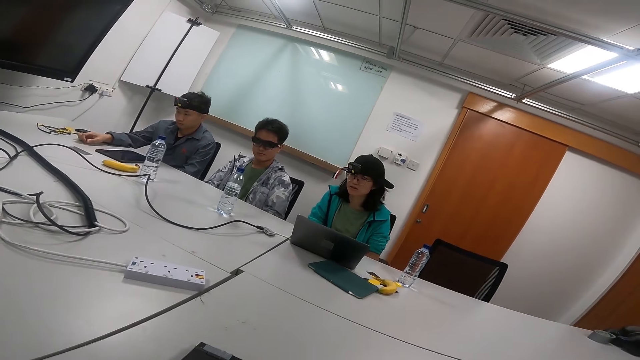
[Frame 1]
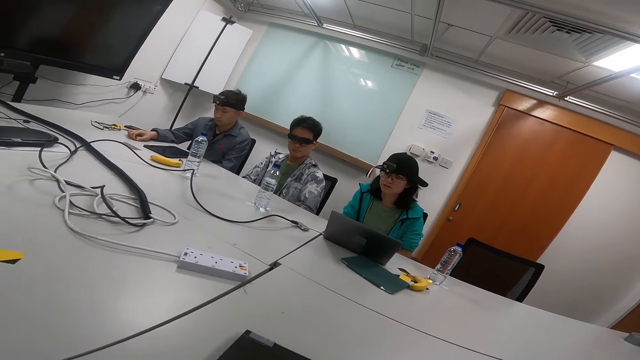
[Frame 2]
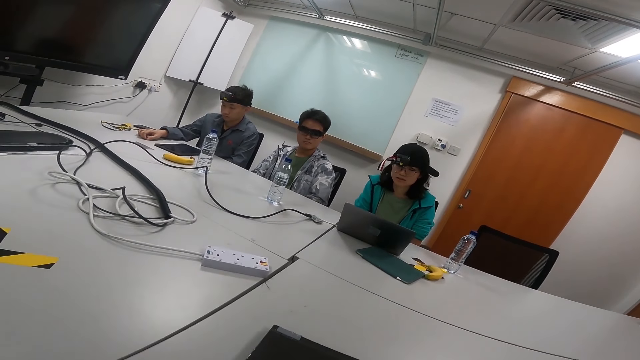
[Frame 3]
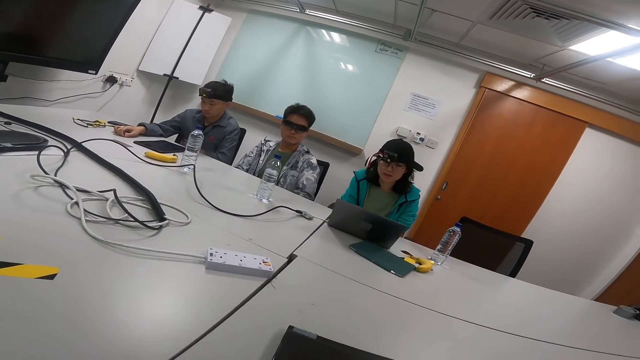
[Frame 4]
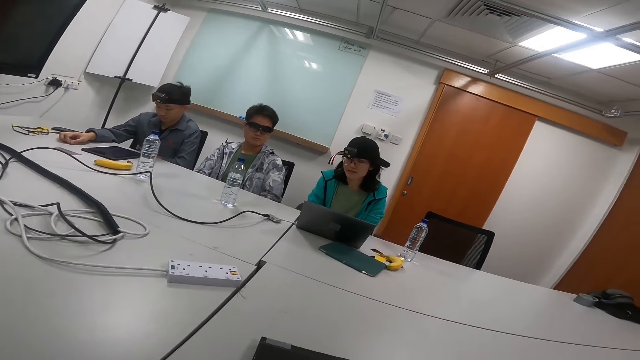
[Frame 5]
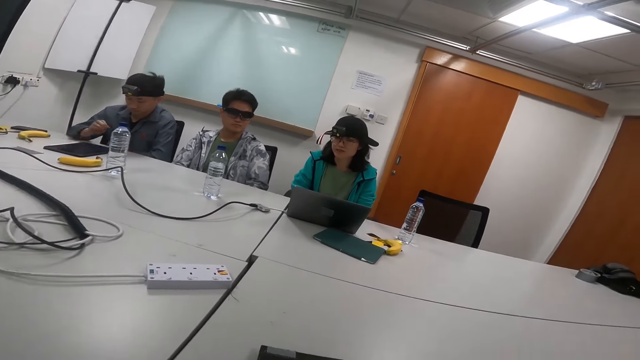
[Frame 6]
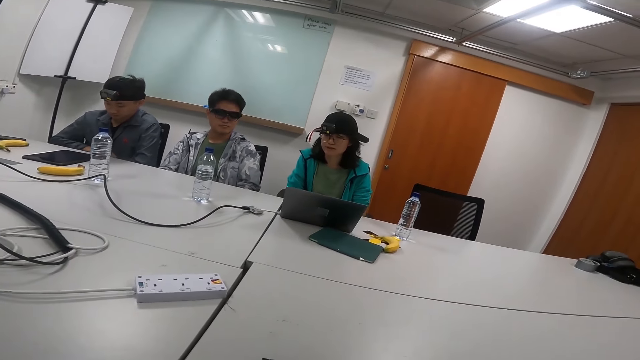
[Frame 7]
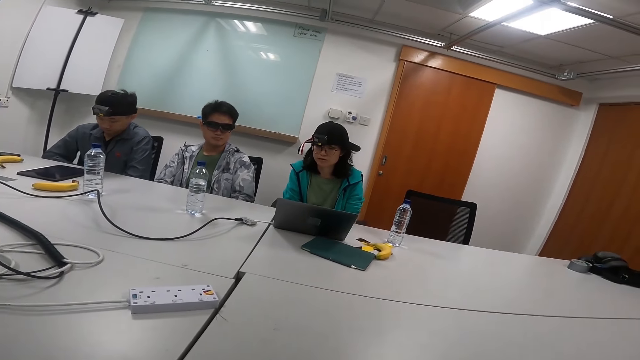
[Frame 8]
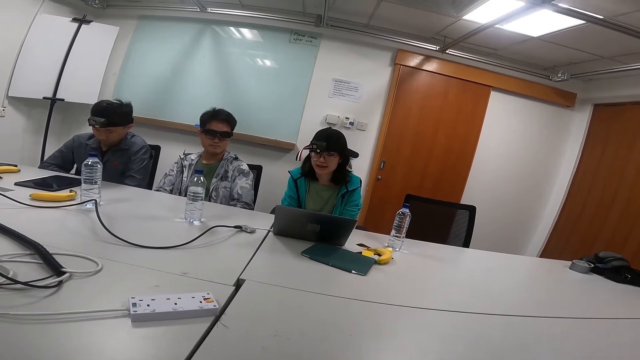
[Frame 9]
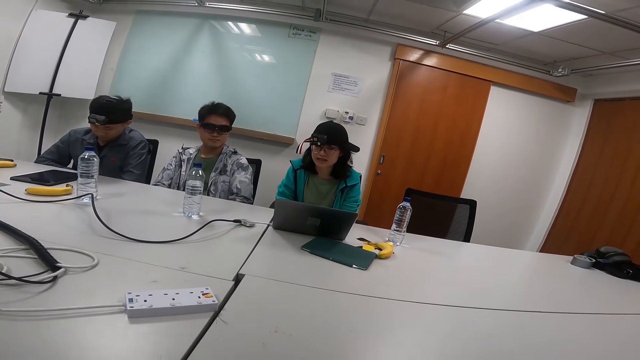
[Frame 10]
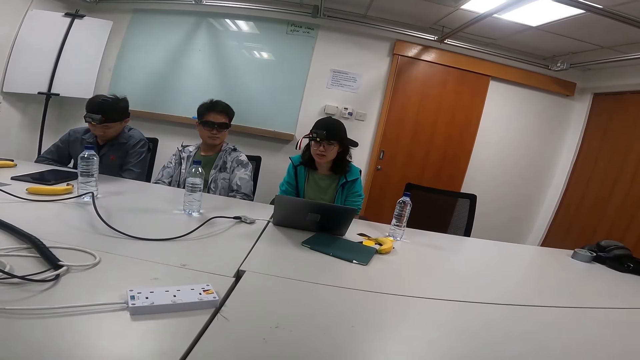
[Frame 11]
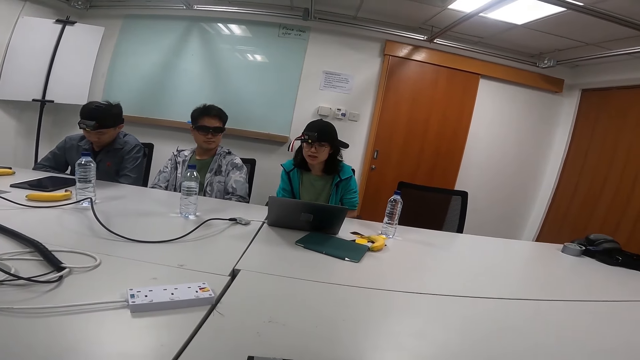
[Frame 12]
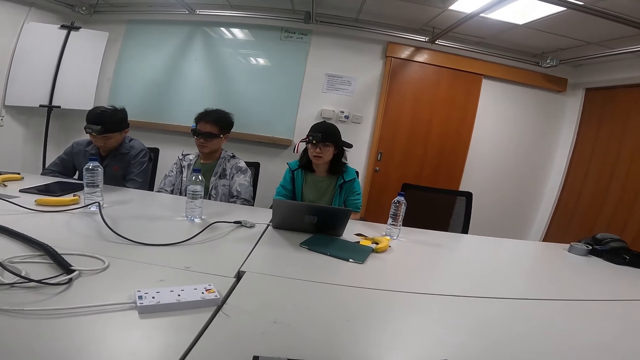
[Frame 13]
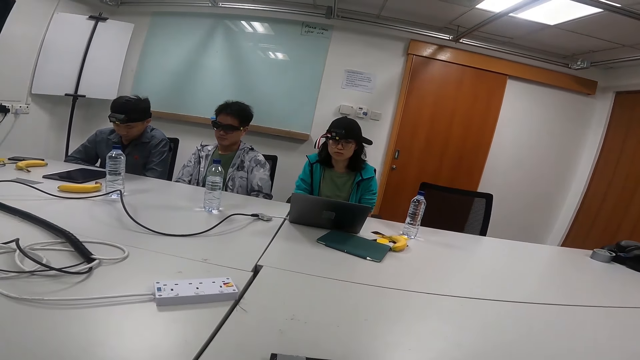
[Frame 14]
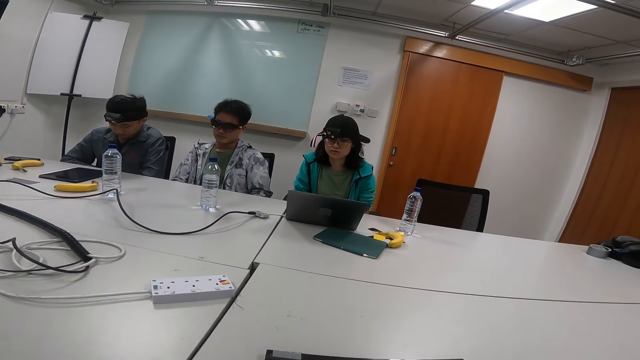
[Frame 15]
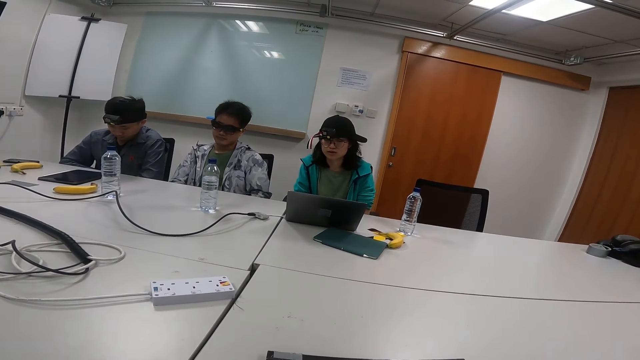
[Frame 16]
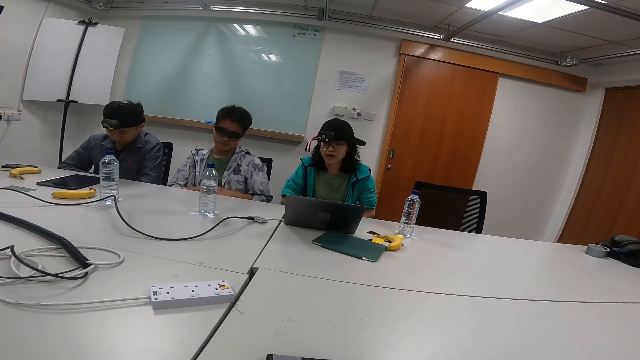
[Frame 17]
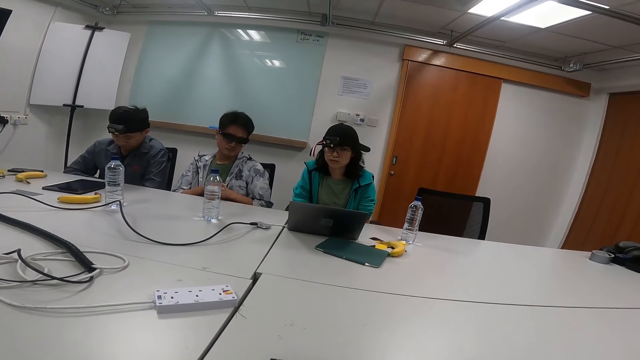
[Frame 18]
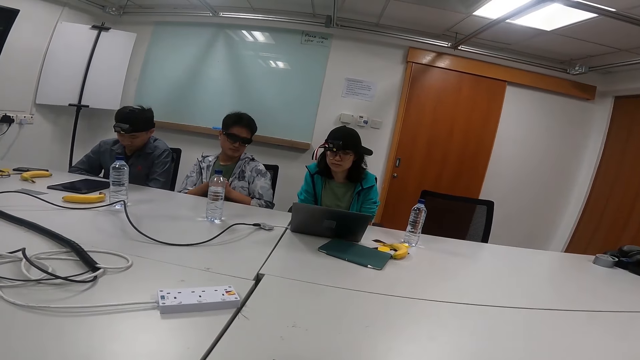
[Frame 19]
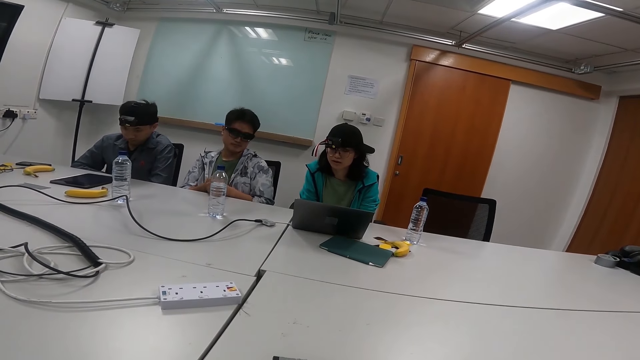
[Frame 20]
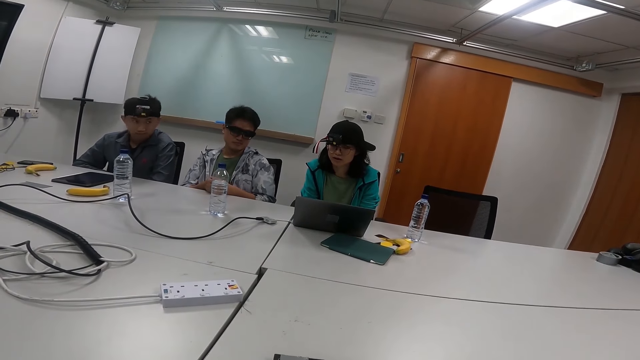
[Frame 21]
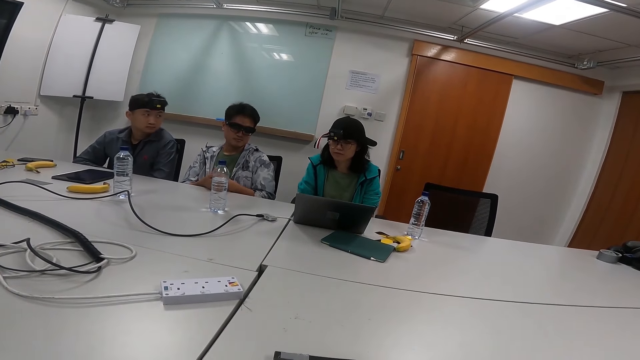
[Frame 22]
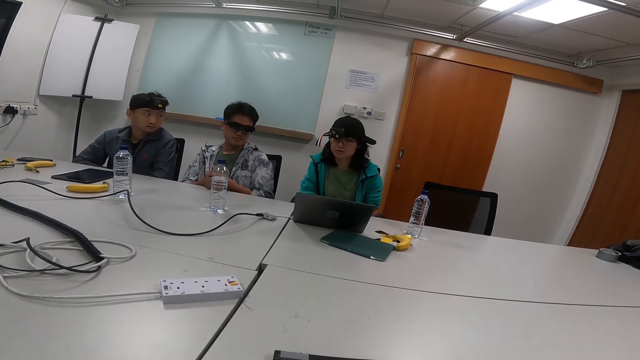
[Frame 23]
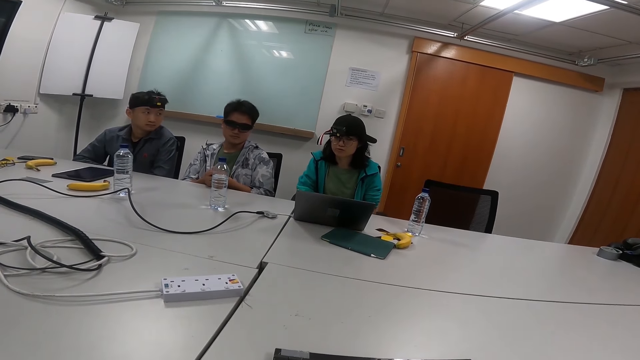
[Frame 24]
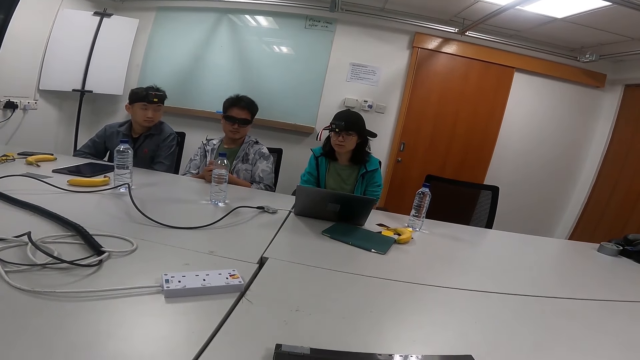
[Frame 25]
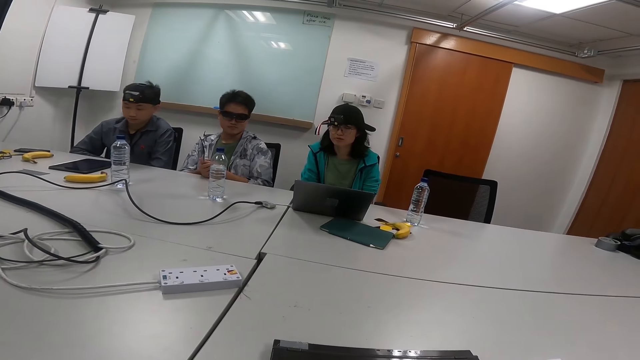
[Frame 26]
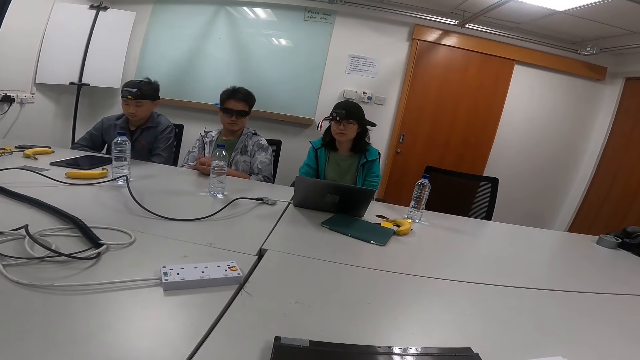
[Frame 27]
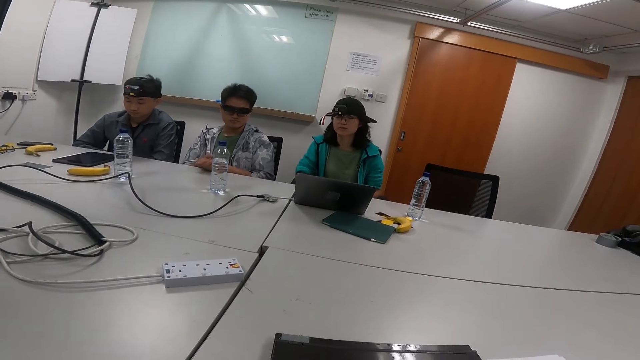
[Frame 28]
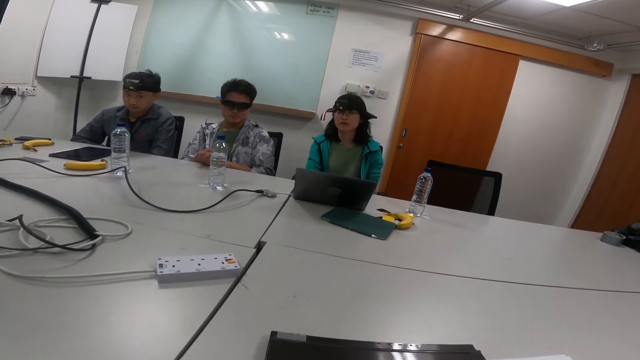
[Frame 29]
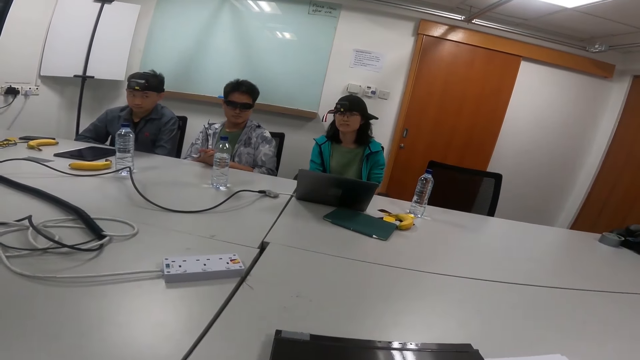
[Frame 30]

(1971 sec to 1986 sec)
A person removes his hand from the table. Another person talks in the meeting room. A third person puts his hands on the table. The second person talks in the meeting room.

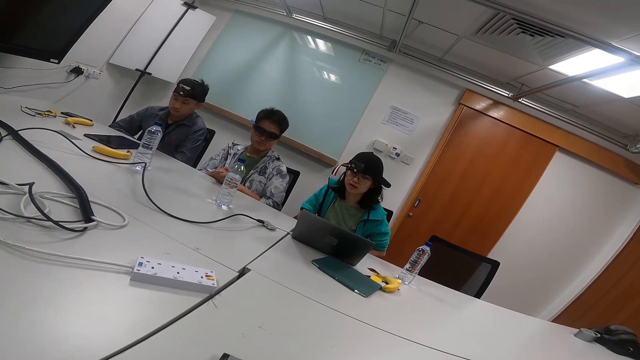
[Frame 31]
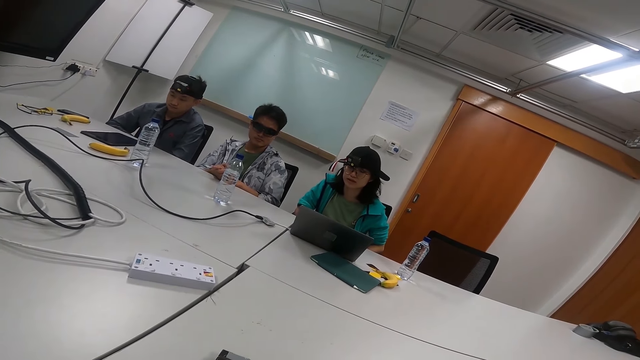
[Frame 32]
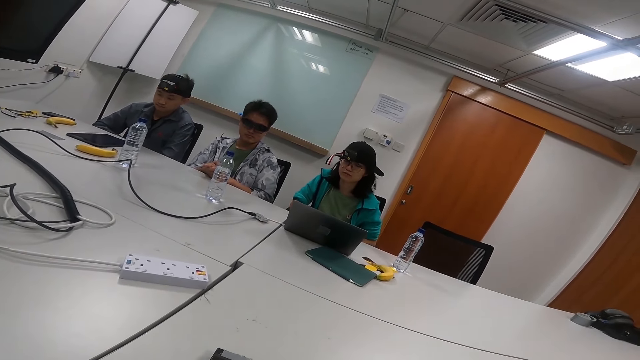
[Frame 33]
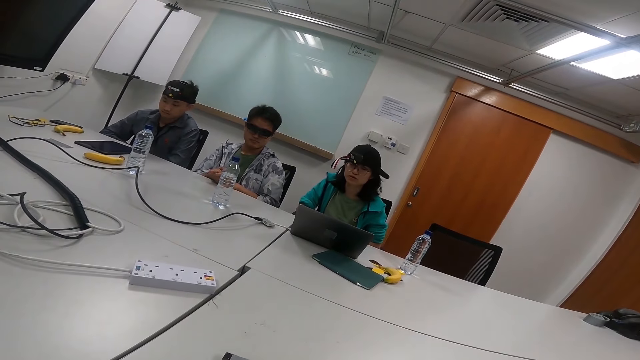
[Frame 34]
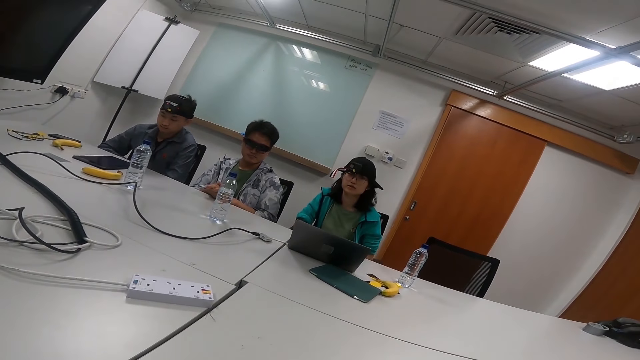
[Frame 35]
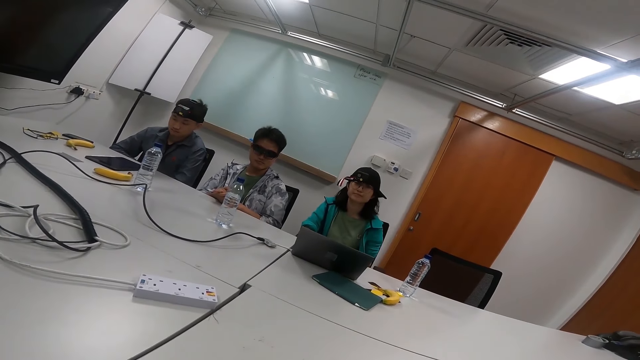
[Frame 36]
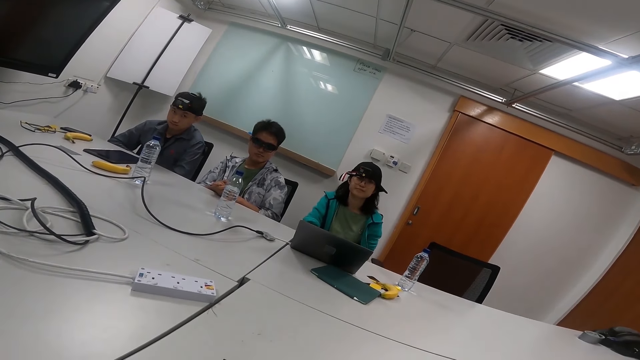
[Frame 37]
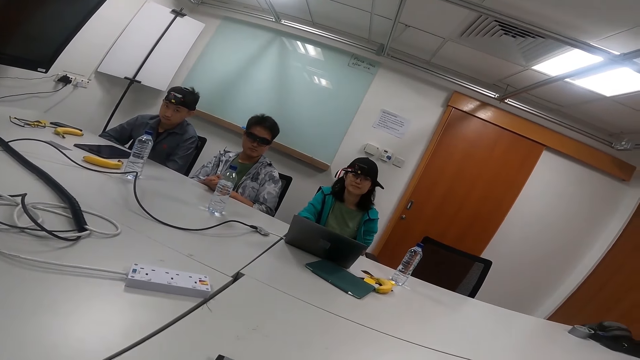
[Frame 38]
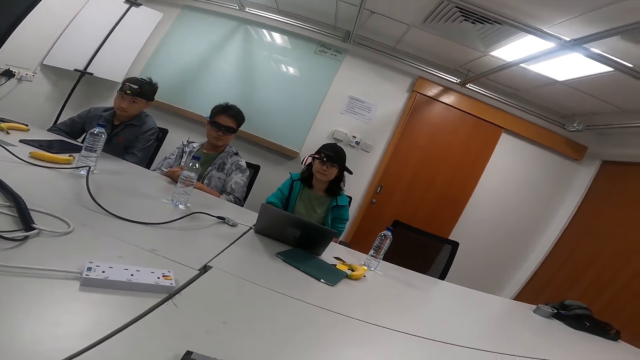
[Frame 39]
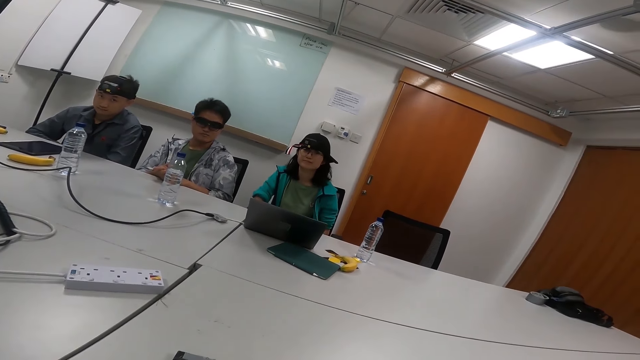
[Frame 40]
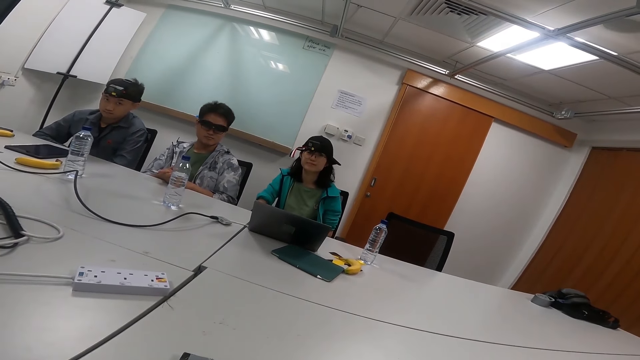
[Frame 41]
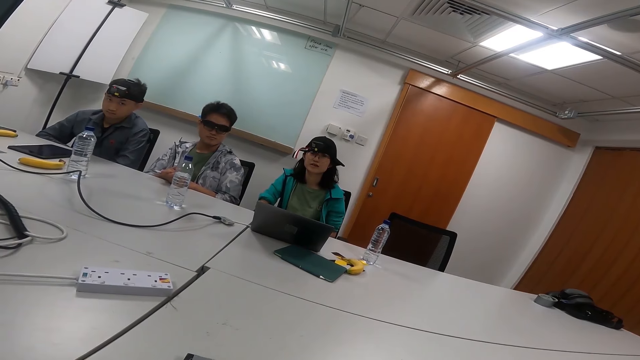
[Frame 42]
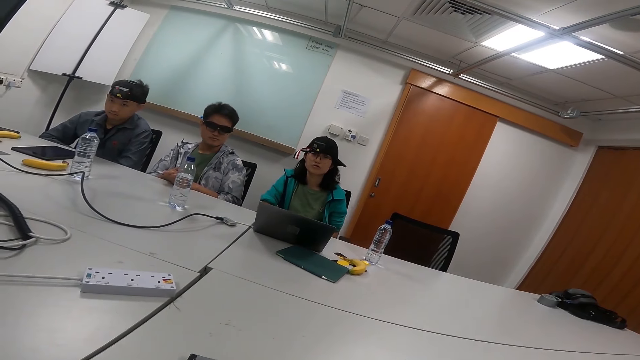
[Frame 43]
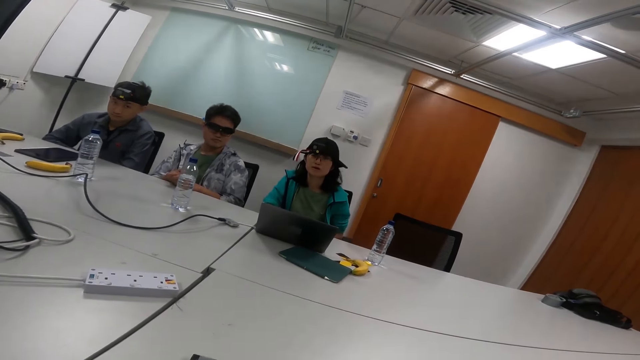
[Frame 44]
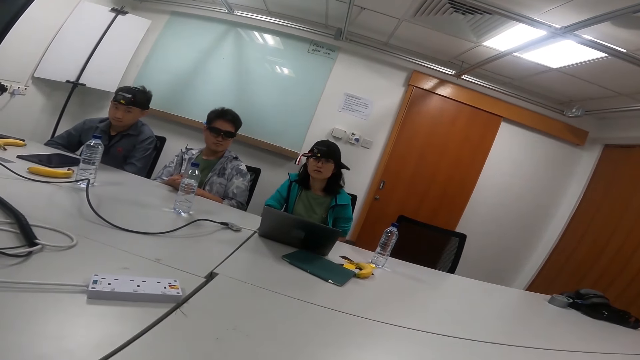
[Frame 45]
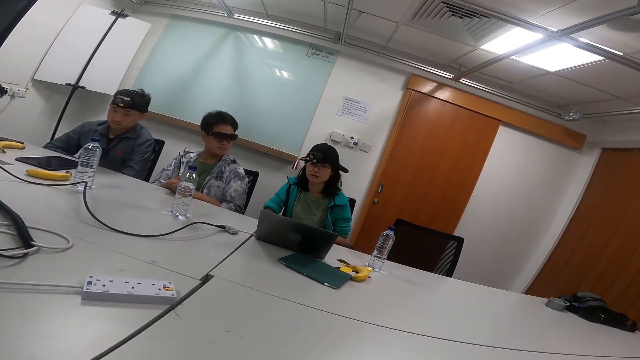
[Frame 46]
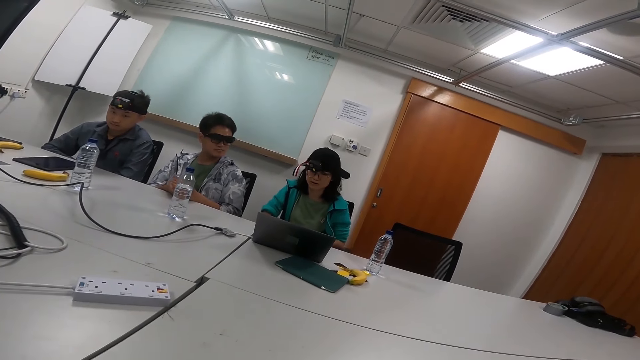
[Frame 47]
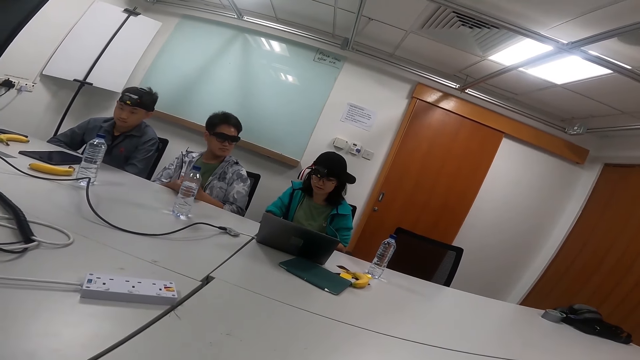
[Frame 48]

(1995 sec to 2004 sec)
The camera wearer talks in the meeting room. A person talks in the meeting room reading her laptop.
